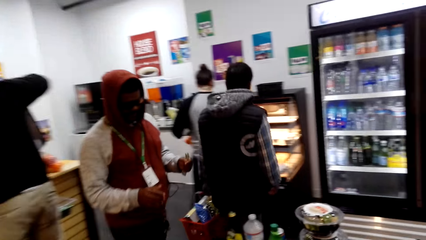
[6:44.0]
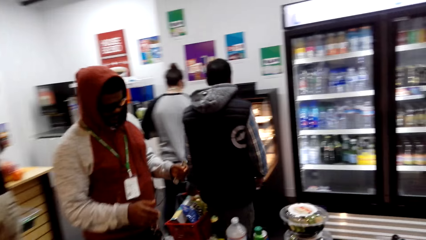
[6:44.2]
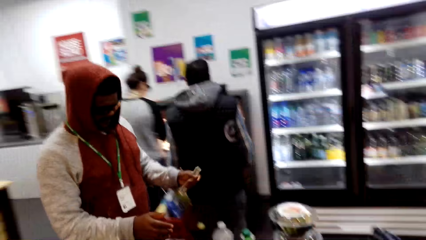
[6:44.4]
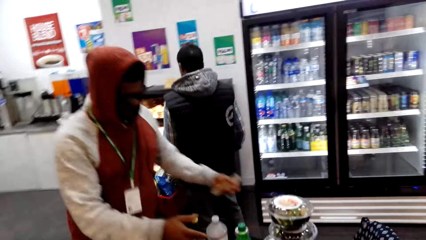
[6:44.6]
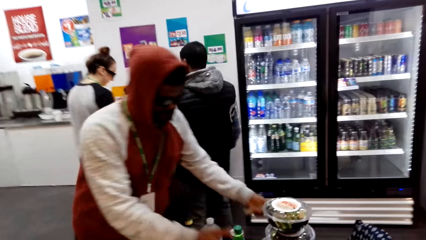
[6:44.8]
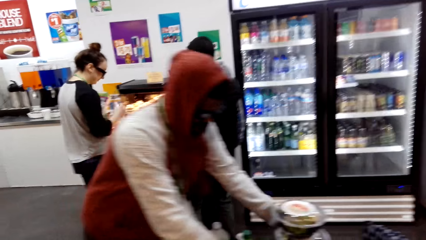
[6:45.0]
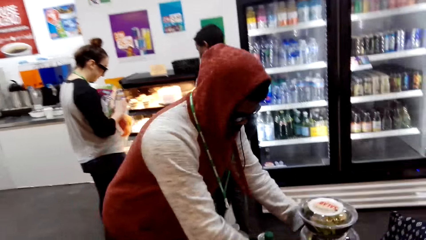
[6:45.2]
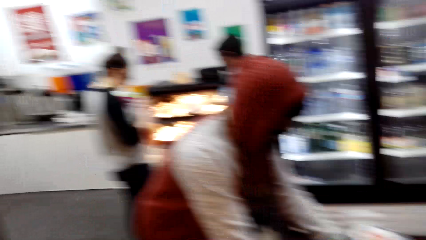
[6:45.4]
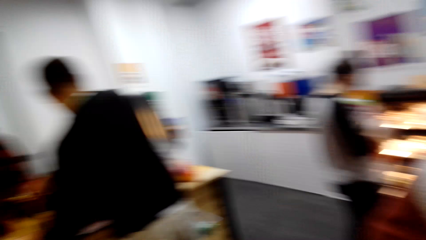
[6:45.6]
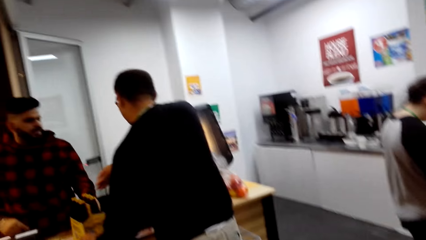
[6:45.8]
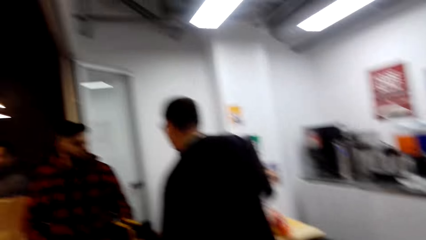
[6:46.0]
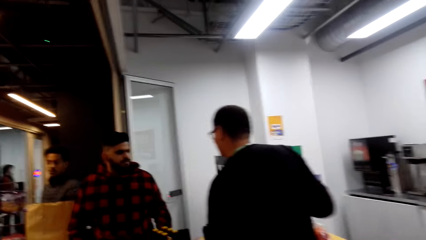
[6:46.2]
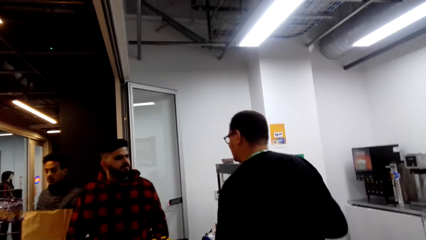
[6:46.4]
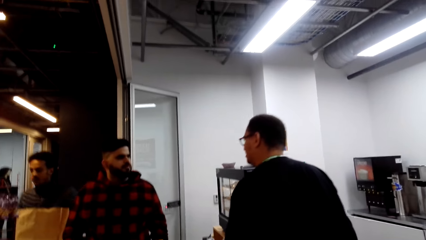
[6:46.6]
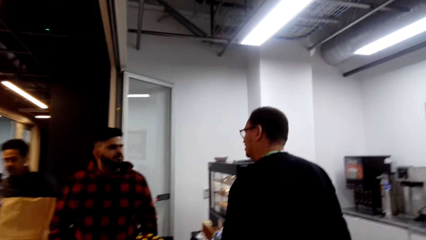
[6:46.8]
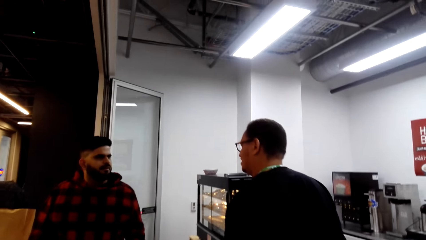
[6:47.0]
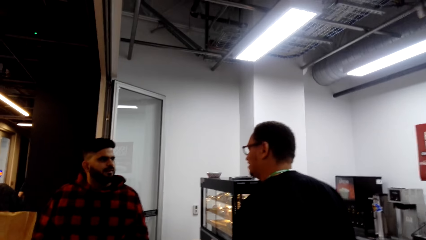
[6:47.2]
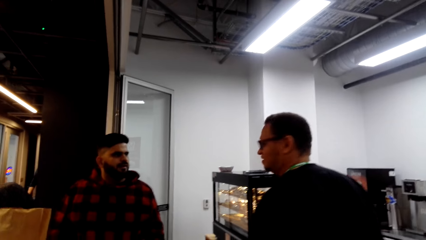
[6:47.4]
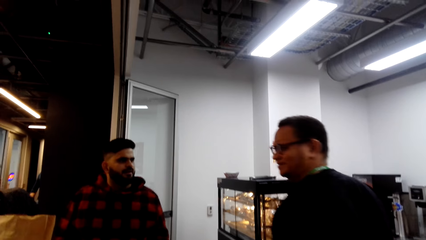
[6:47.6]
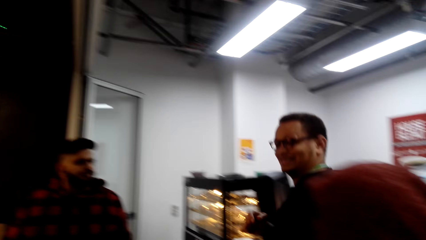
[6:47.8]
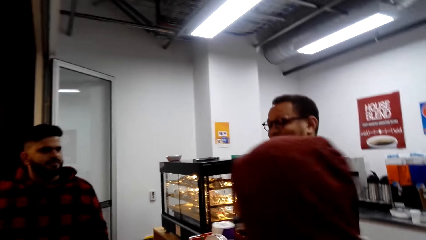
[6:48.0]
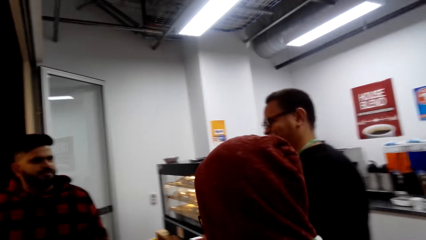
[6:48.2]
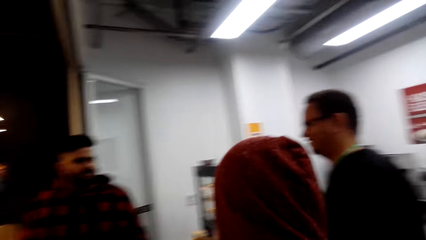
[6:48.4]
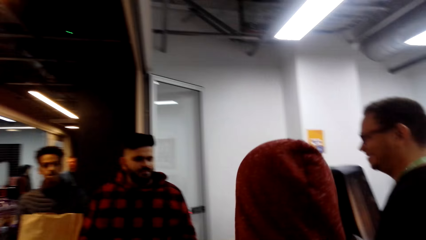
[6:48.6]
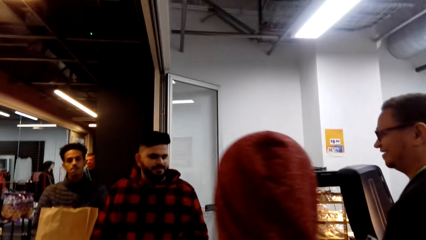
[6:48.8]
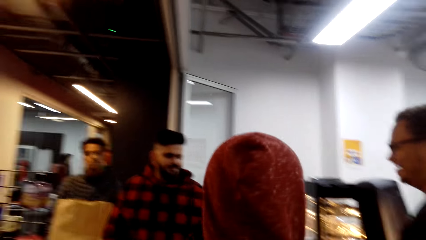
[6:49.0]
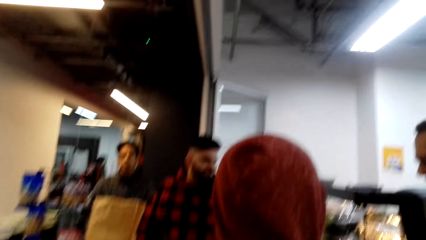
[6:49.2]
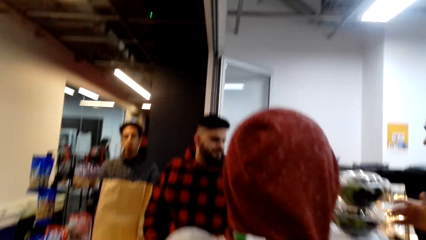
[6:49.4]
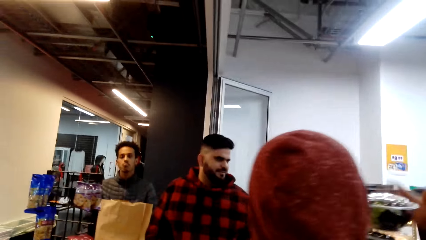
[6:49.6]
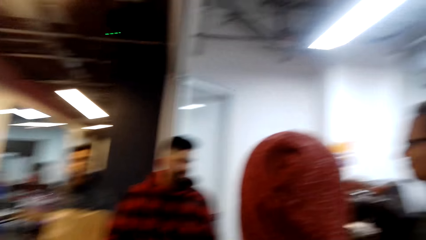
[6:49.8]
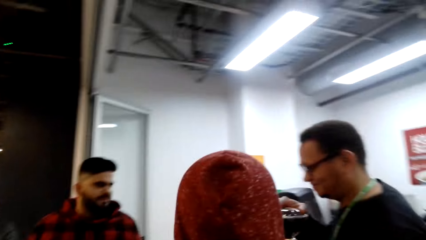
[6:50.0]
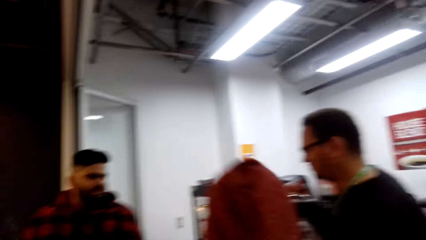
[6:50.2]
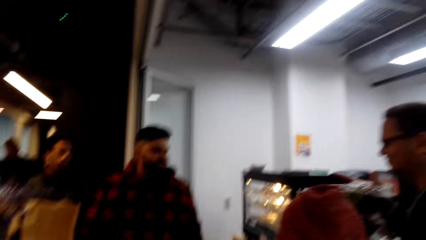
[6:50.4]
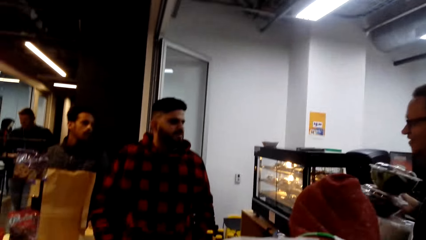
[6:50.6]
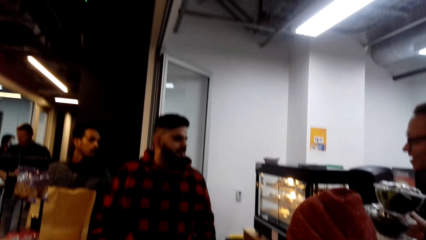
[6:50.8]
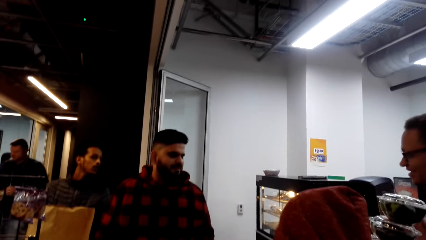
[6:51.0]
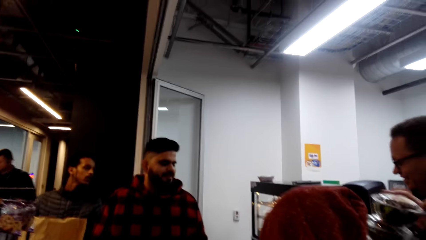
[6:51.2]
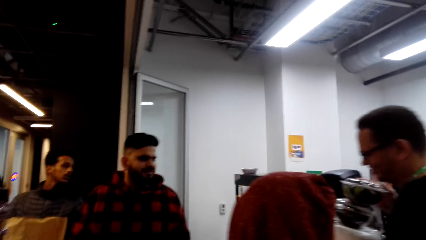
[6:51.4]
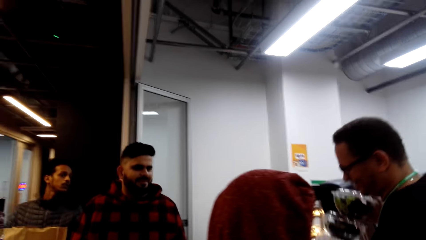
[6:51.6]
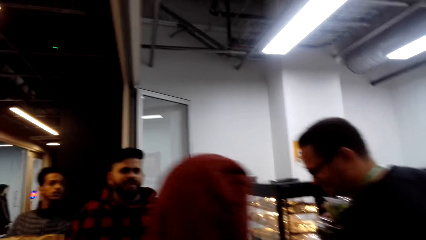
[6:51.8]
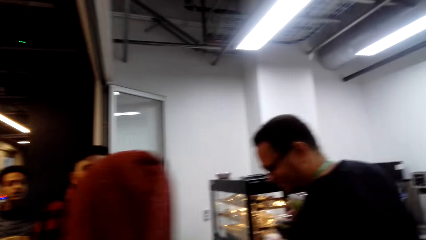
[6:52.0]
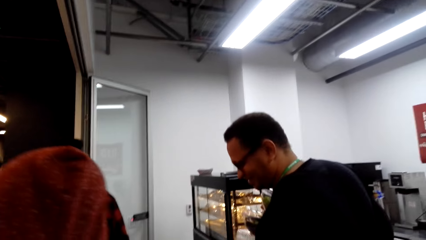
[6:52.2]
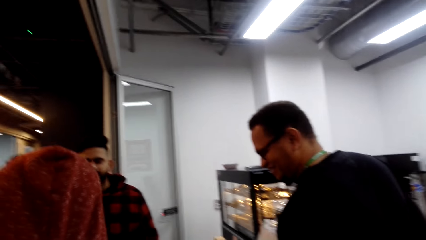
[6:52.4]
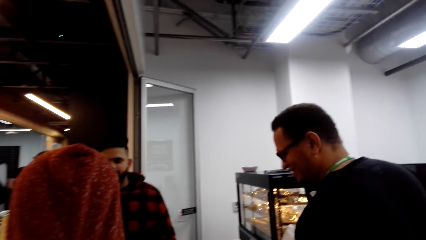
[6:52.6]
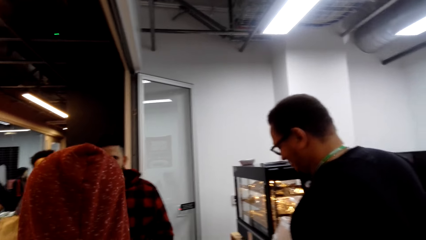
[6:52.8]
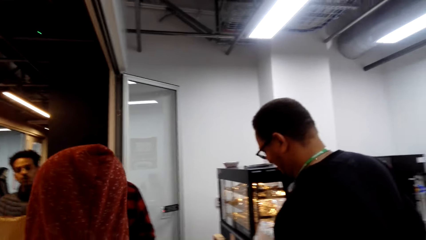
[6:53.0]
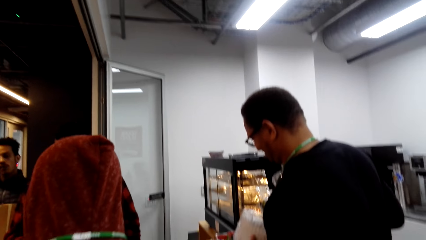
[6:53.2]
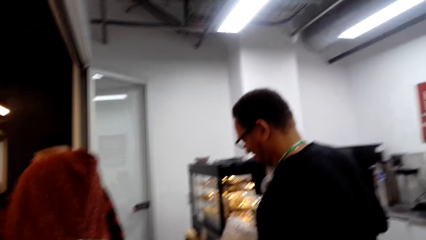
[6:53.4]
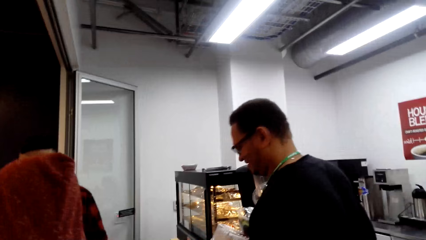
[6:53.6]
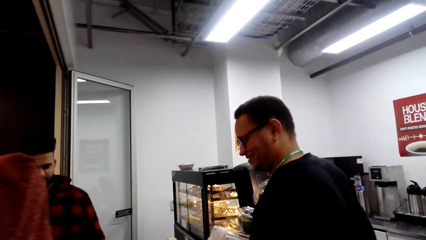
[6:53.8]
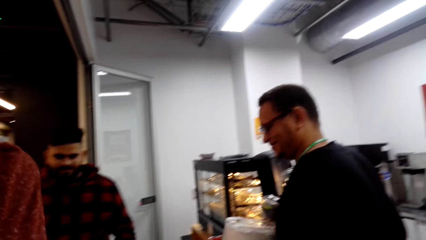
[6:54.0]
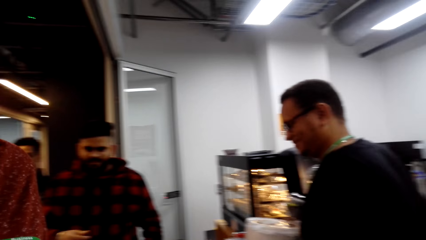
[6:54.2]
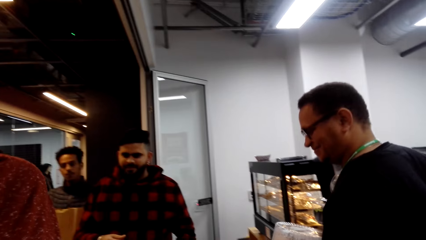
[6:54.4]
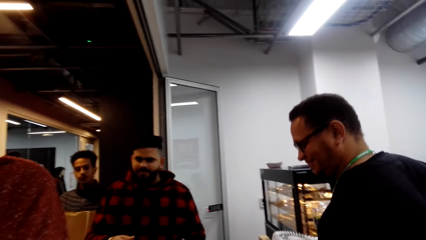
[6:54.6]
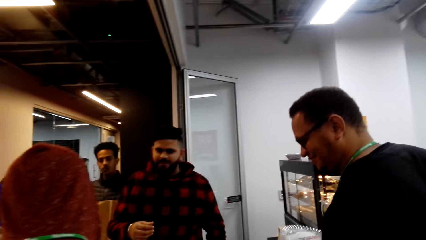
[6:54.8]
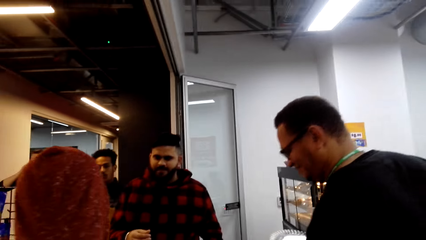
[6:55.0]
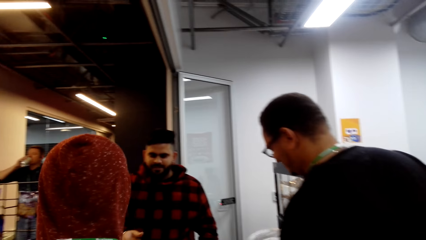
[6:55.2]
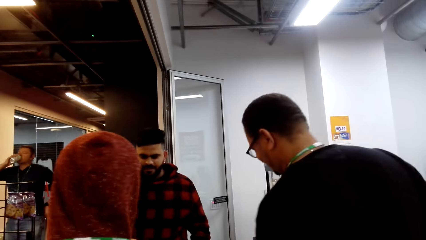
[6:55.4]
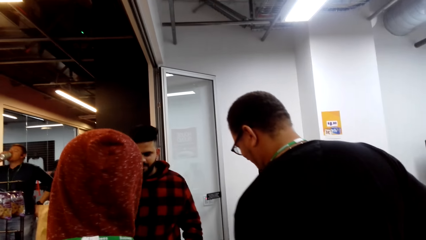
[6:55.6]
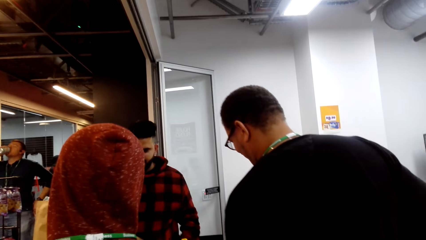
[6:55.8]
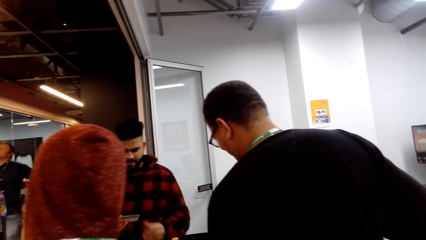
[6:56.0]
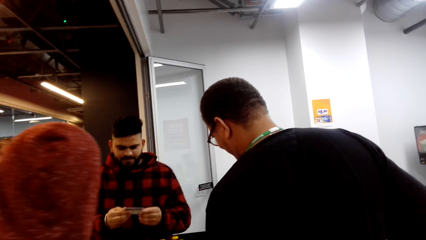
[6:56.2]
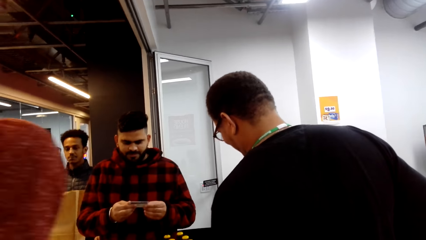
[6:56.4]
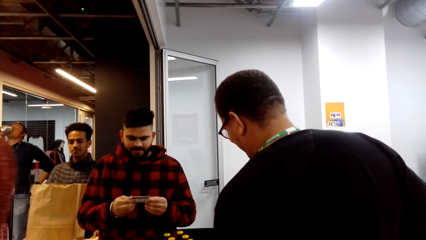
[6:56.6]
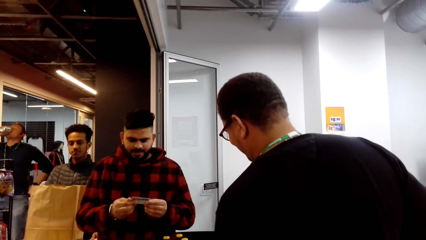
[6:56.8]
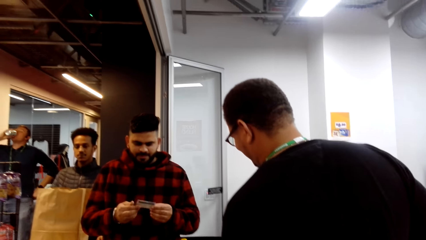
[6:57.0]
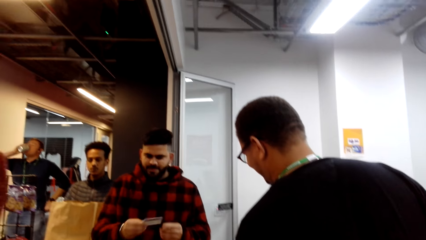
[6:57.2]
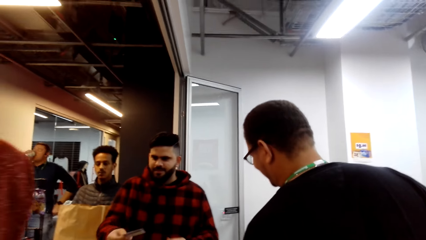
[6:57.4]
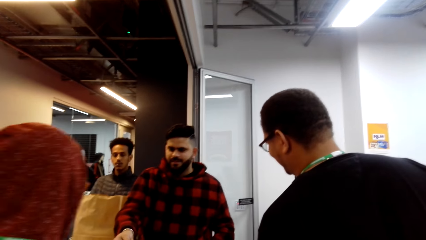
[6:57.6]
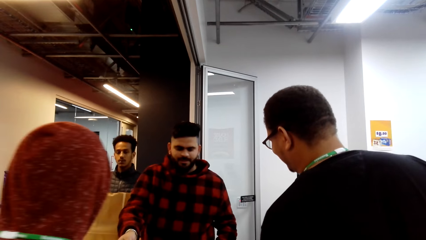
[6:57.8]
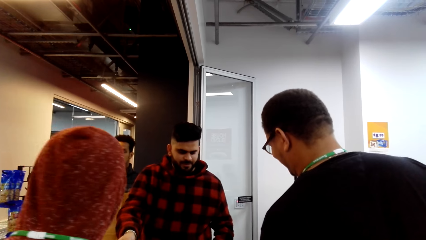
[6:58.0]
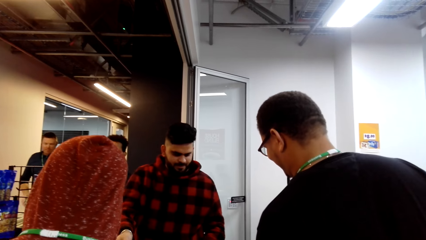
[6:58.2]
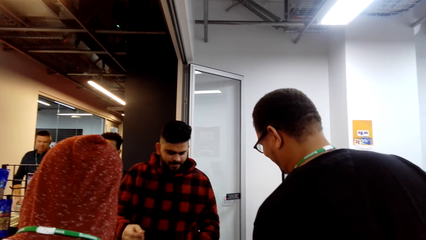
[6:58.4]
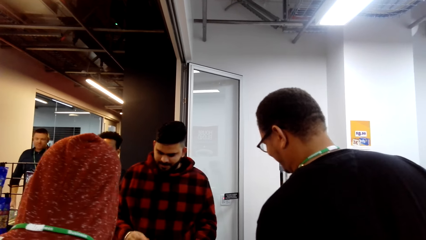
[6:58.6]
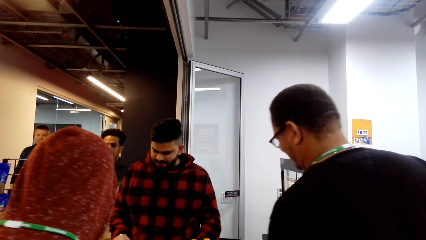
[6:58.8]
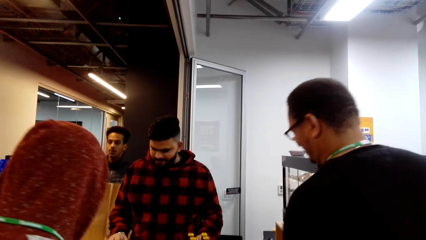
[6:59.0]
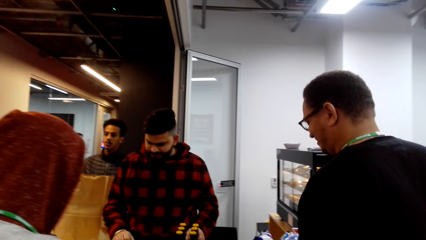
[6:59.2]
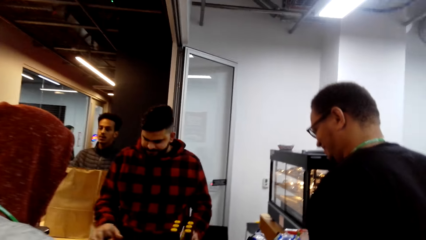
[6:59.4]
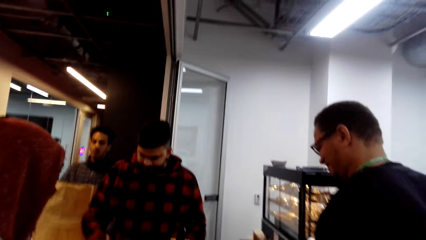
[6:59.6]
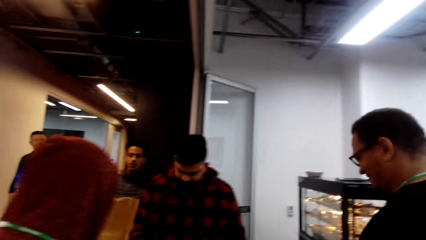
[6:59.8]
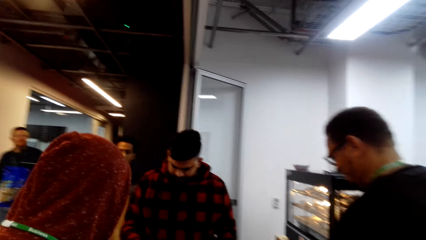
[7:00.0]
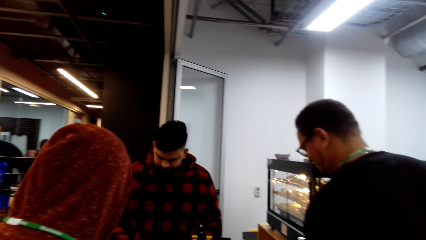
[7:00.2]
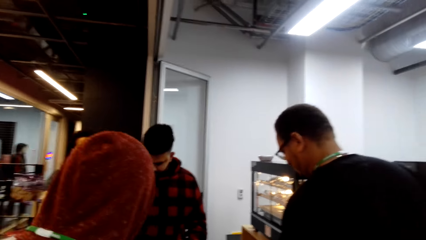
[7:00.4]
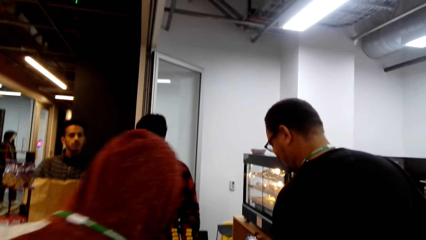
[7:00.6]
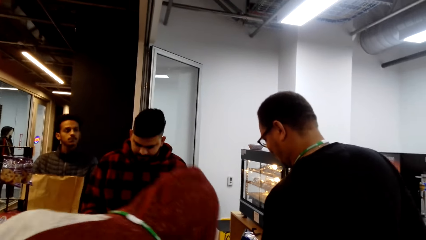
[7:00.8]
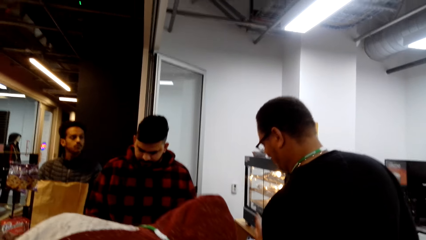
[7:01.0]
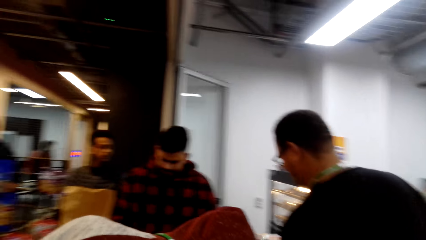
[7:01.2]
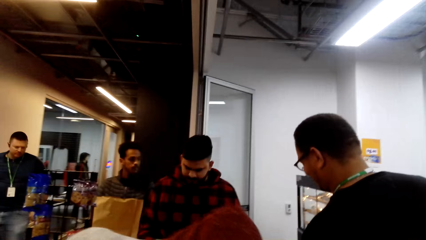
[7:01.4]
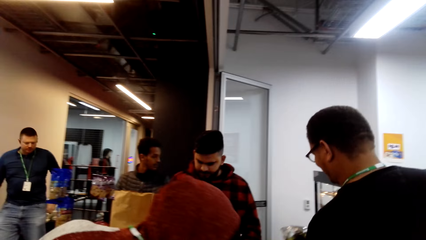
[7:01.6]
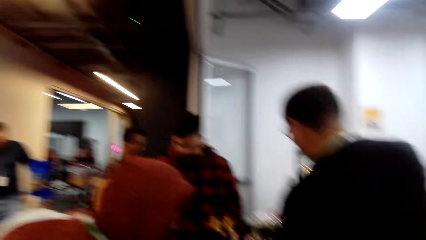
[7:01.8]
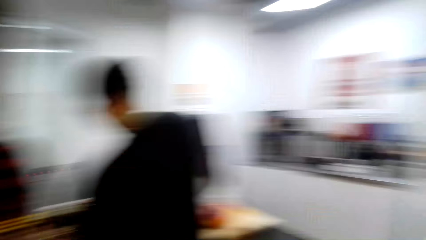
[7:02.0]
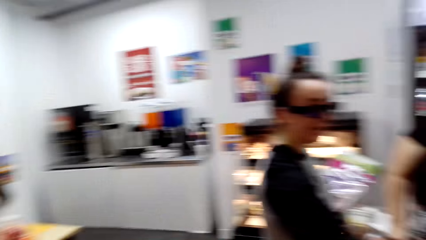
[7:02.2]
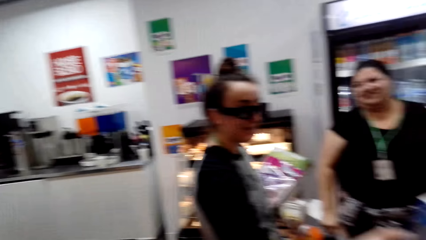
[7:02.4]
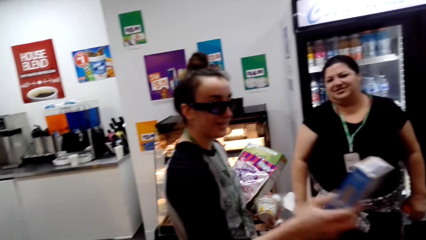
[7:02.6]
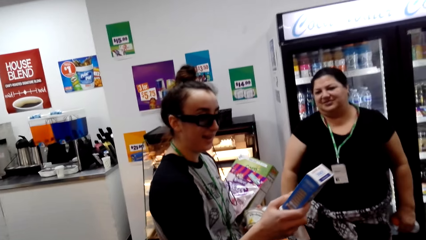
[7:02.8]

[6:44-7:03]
The camera wearer looks around. A man converses with another man. The camera wearer looks around. The first man converses with the other man. The camera wearer looks around. The first man looks at a card. He gives the card to a person. He converses with the other man. The camera wearer looks around.
